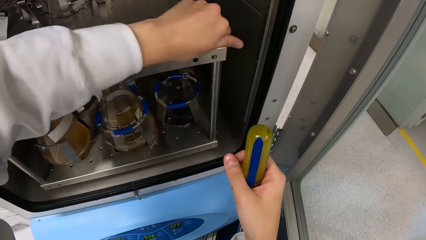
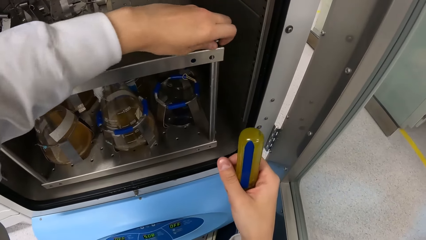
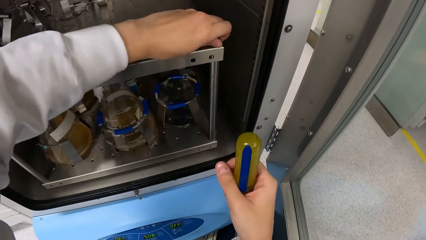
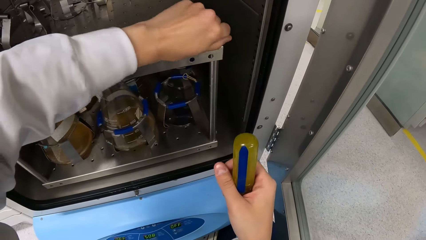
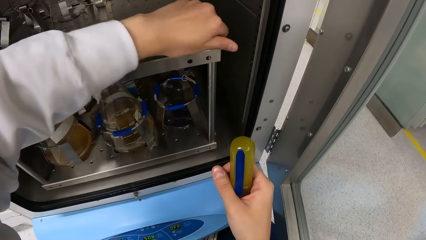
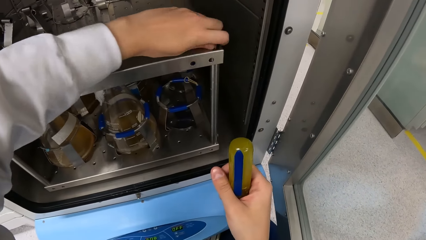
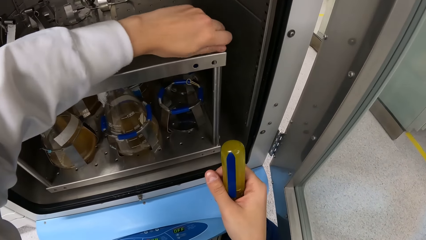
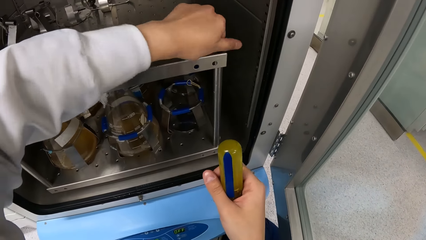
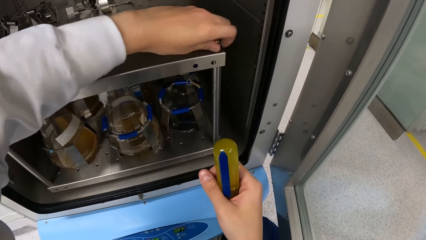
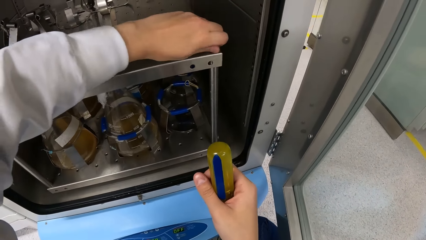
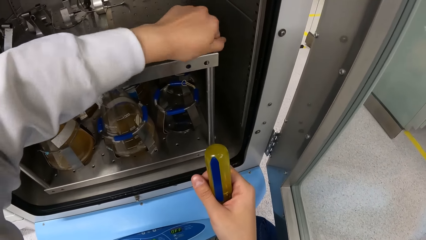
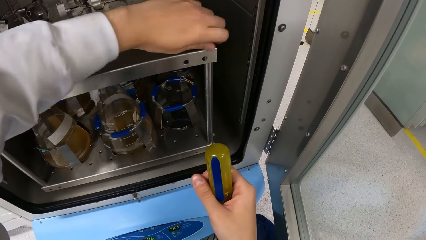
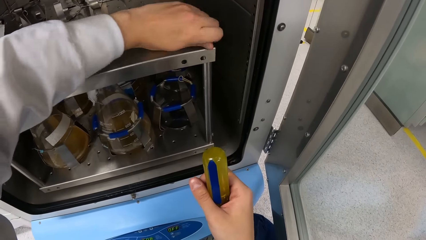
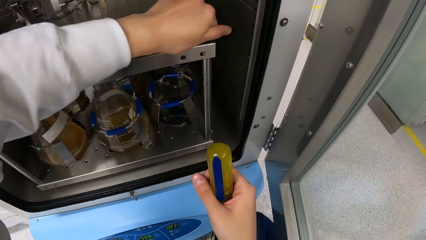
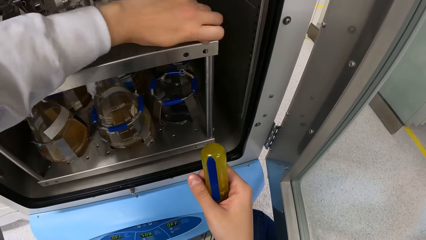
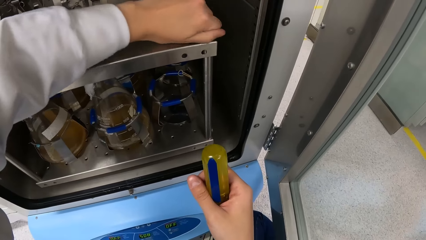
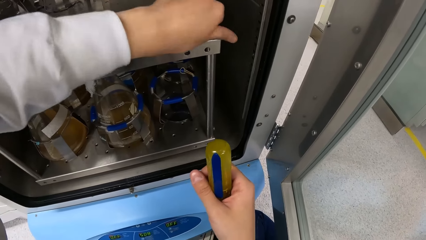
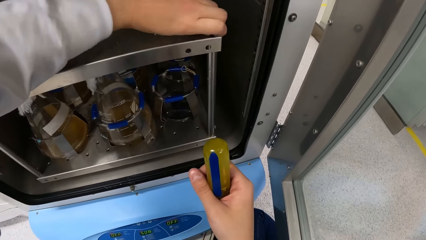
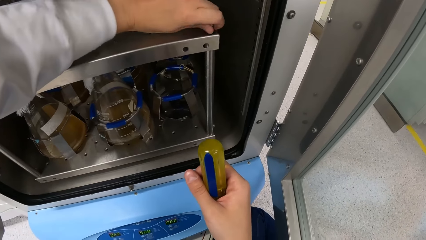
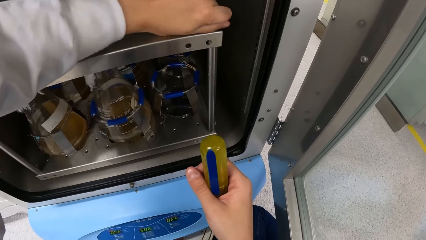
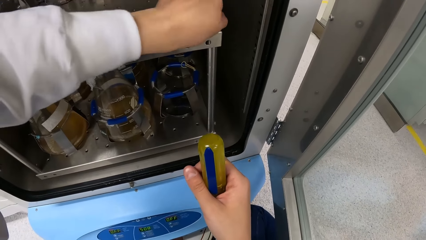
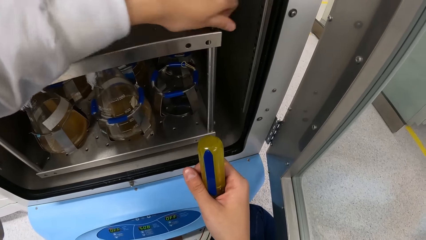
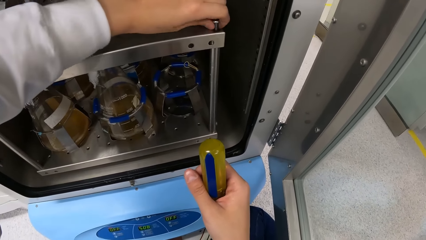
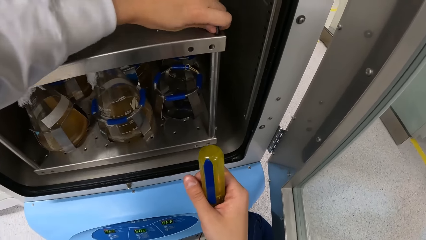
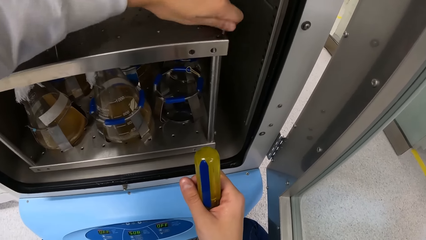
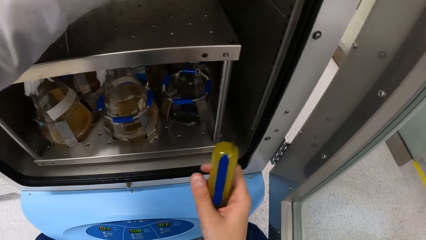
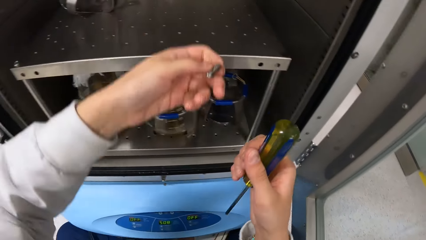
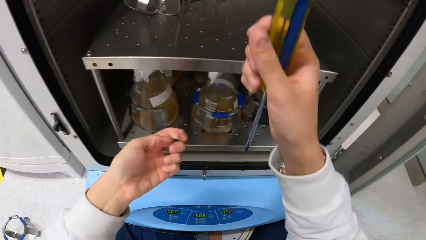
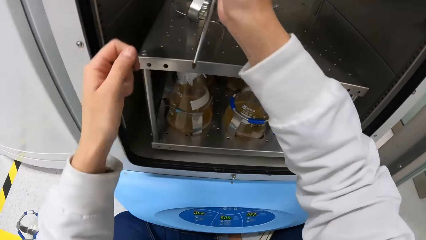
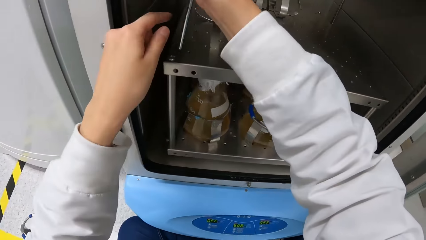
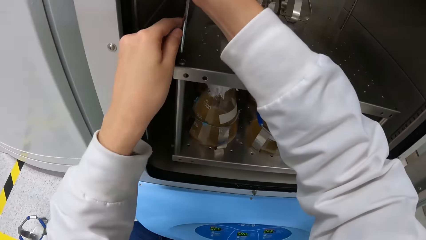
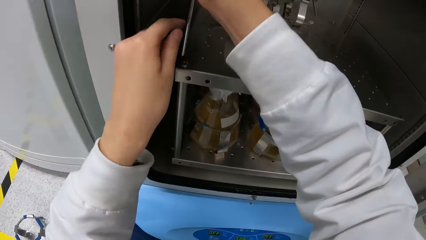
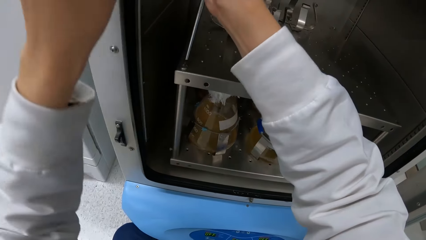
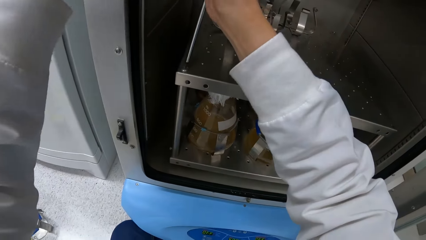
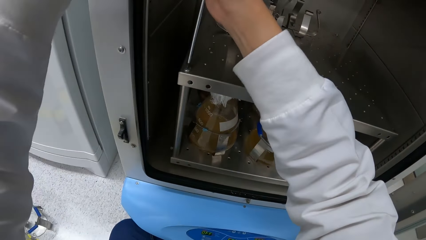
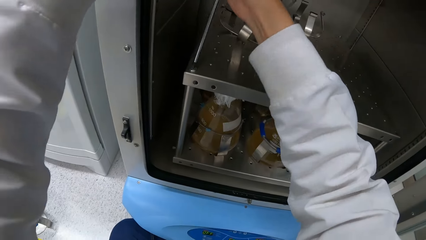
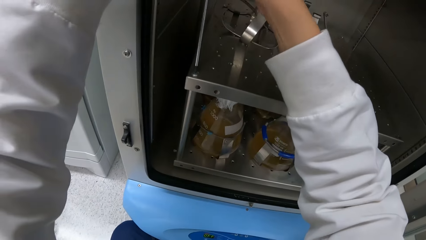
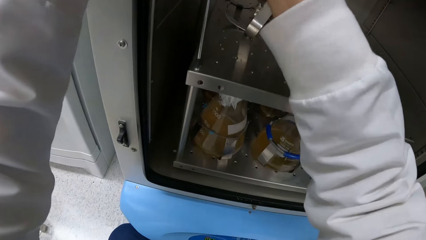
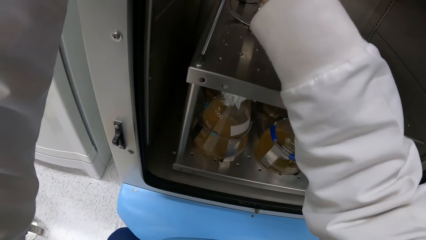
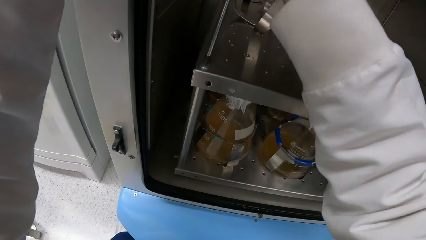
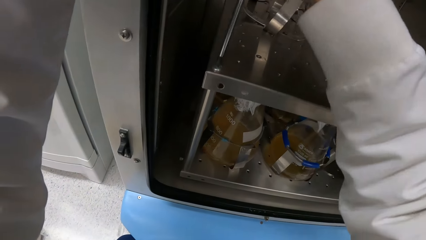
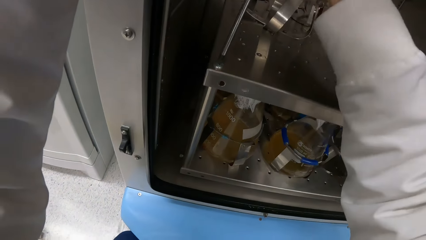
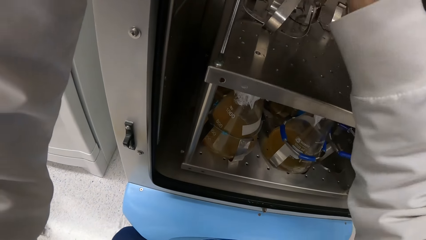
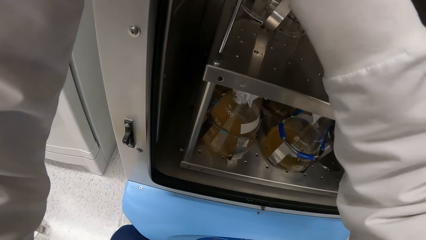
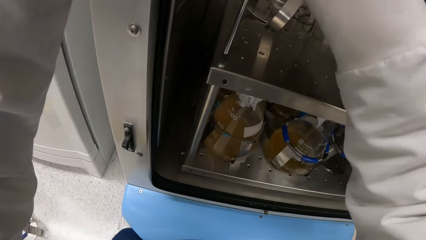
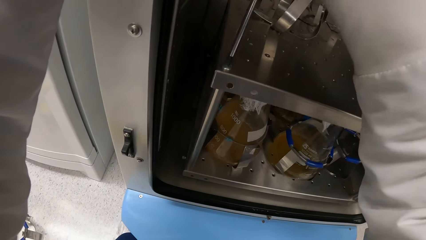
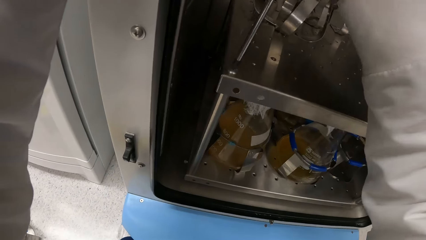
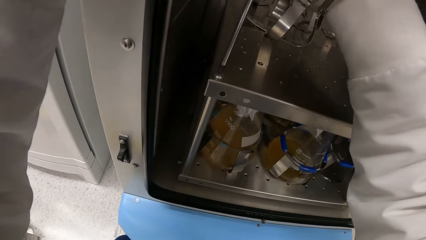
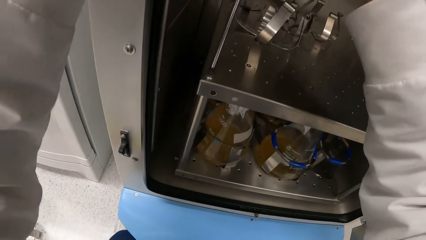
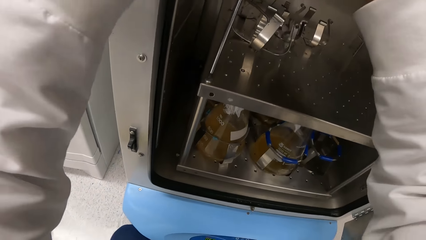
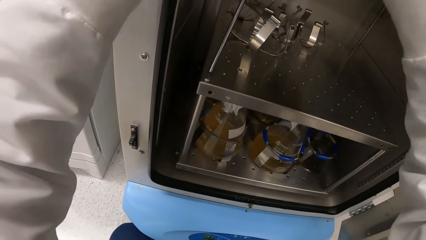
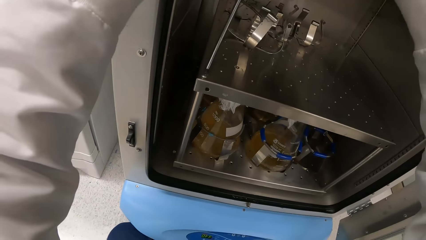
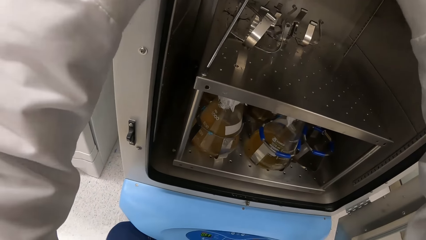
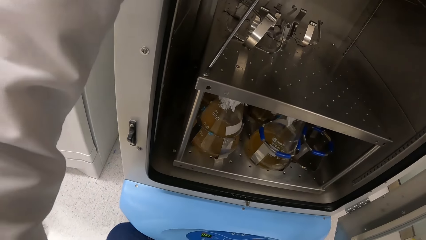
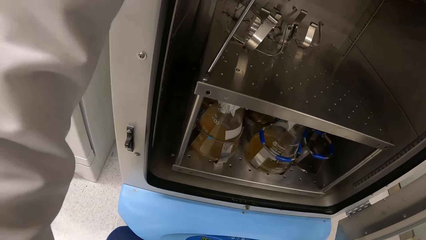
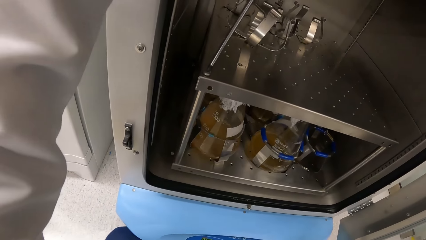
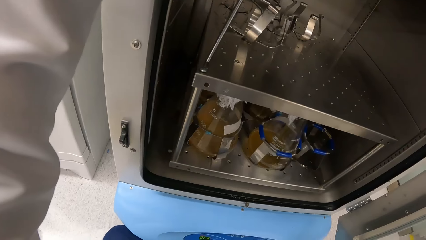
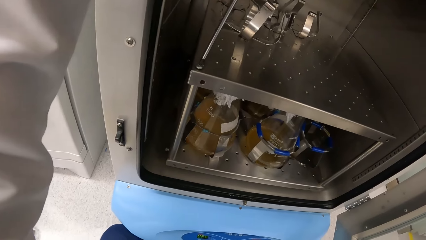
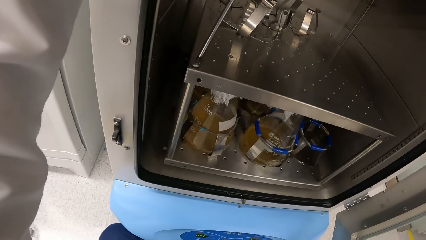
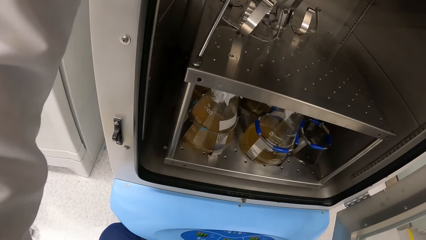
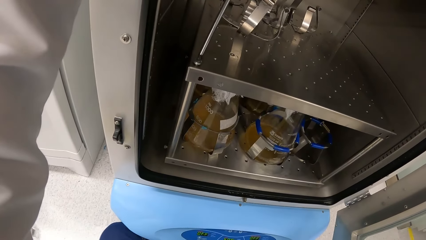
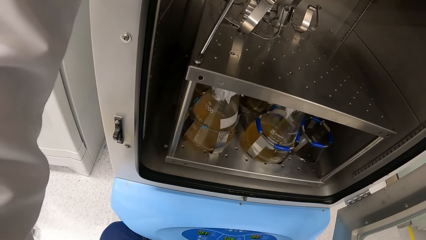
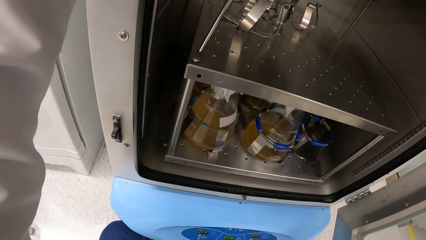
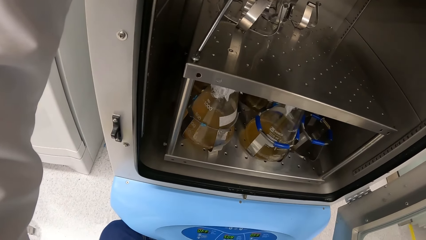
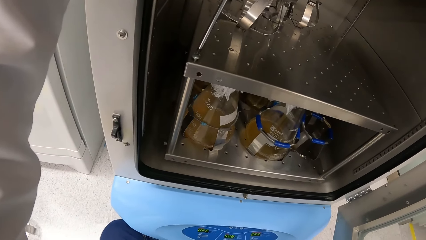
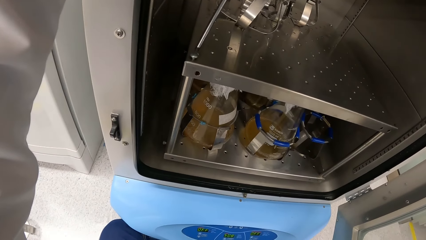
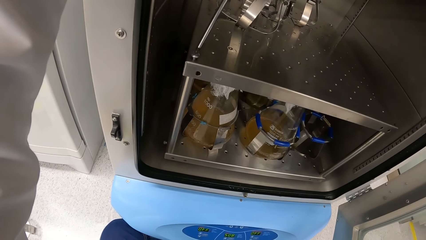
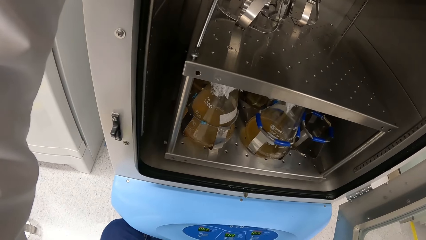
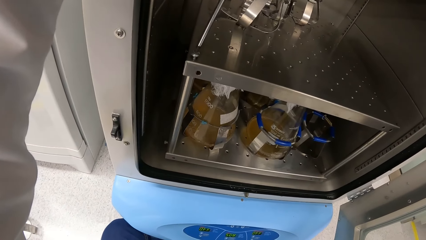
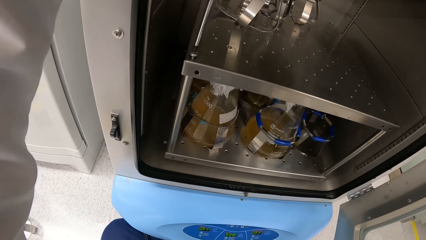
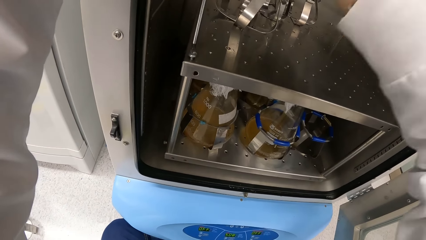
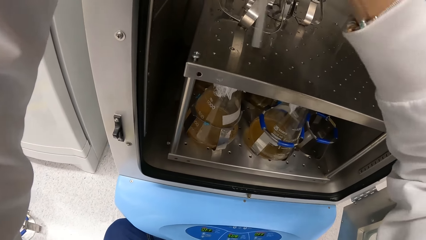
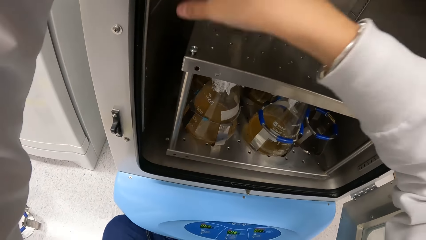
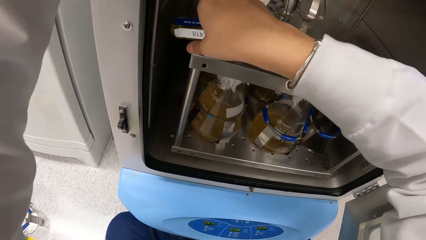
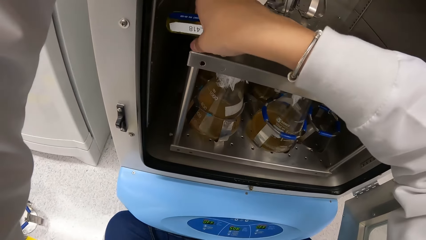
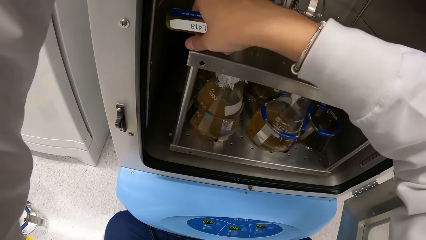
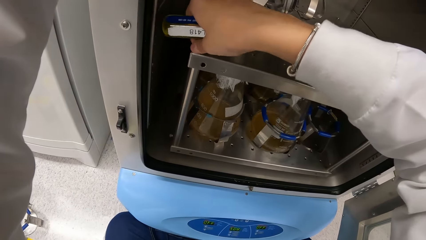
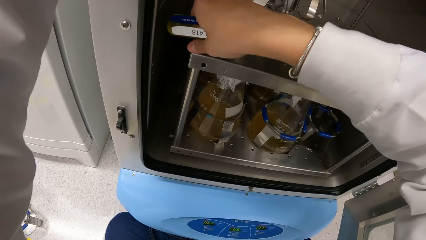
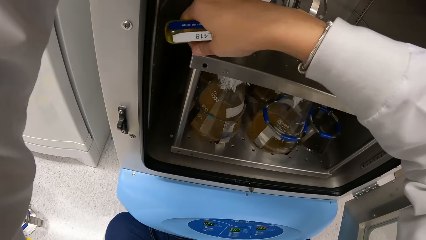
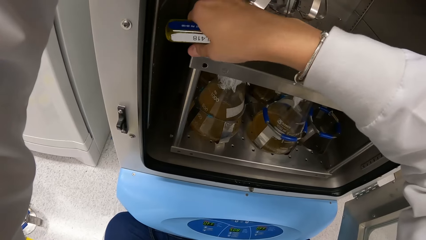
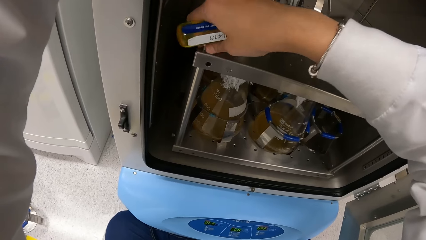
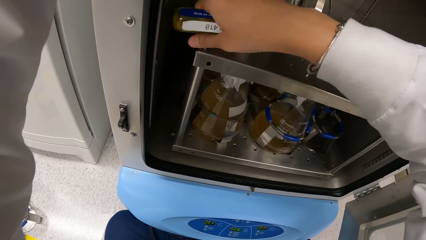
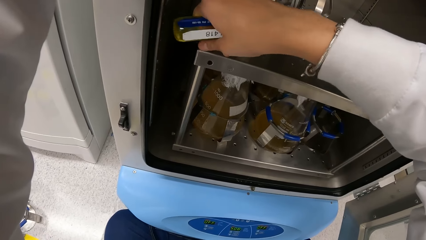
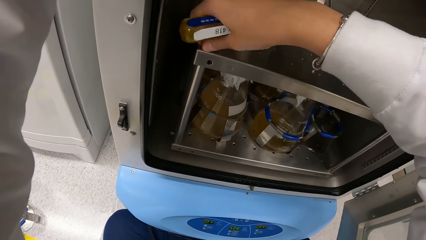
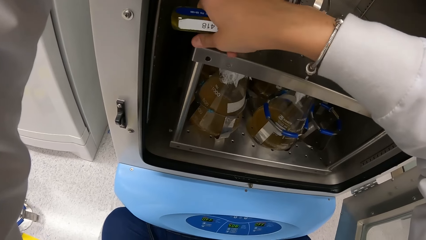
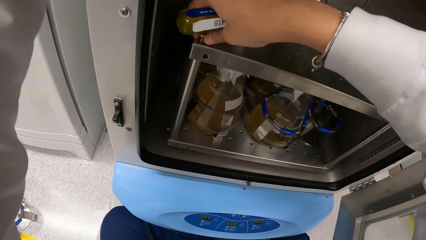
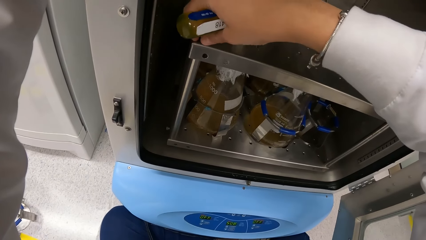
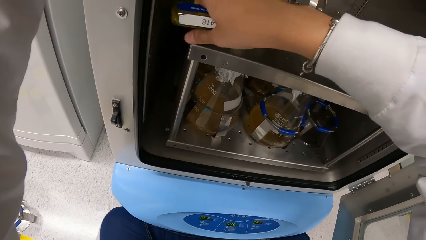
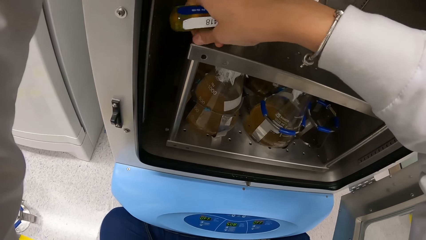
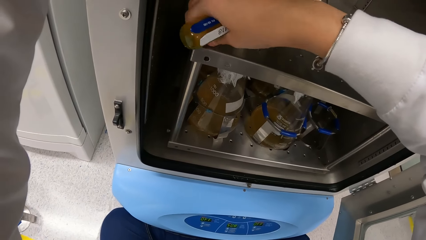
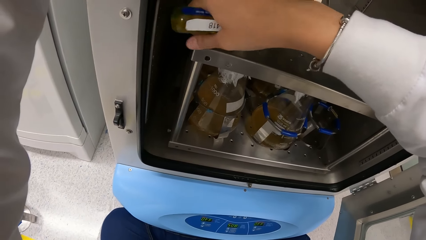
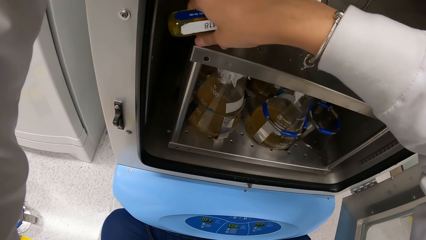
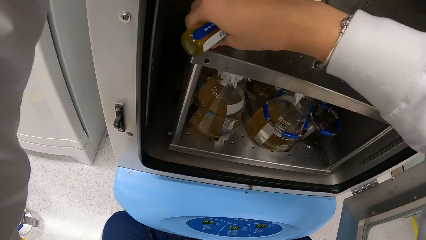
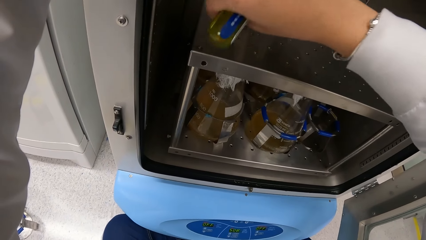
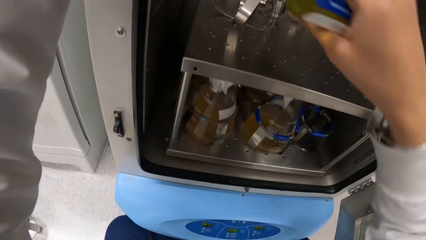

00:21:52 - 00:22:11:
The camera wearer removes the screw from the incubator shaker machine with his left hand. He loosens a screw in the incubator shaker machine with the screwdriver in both hands. He removes the screw from the incubator shaker machine with his right hand.
